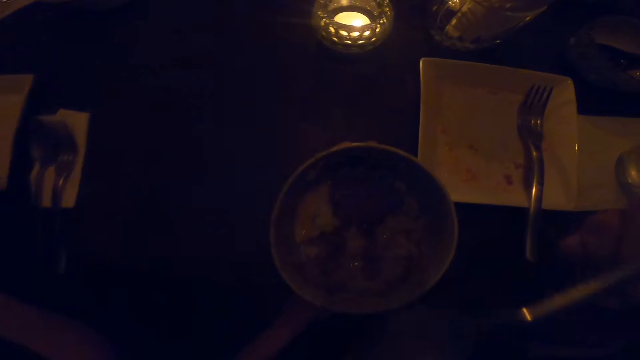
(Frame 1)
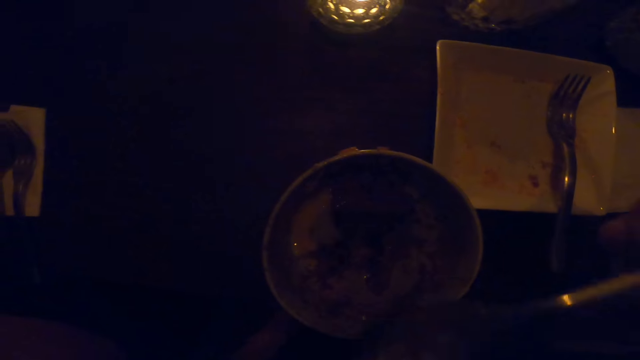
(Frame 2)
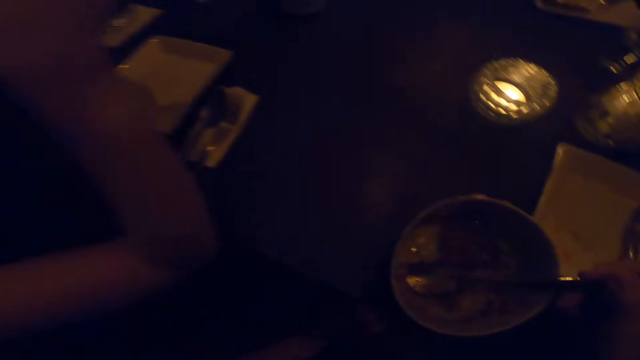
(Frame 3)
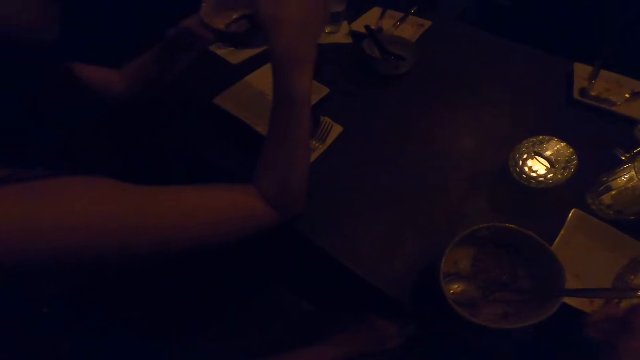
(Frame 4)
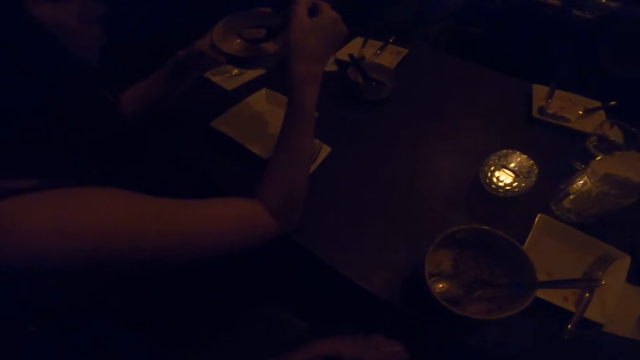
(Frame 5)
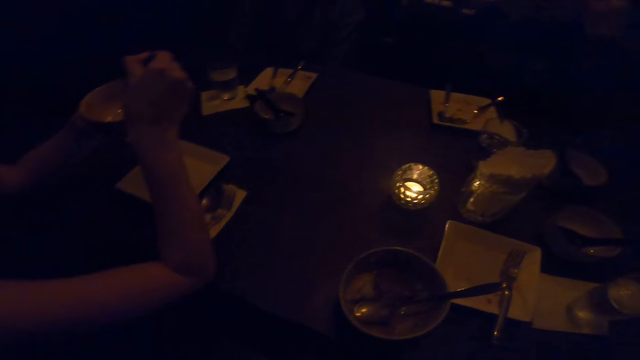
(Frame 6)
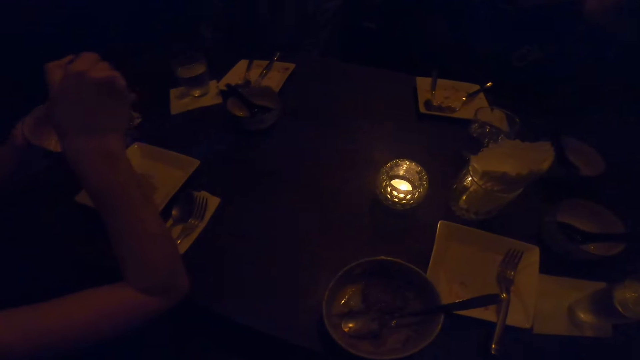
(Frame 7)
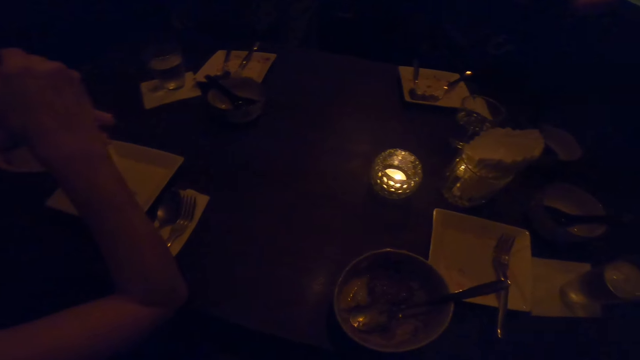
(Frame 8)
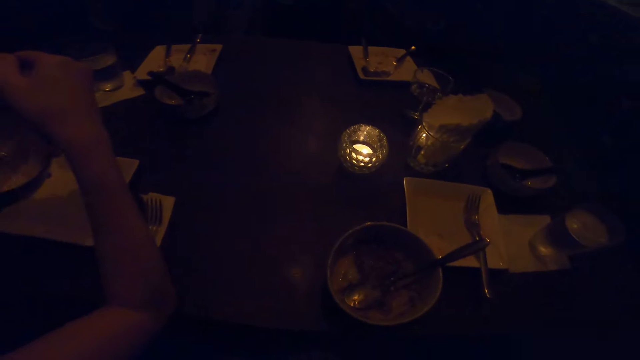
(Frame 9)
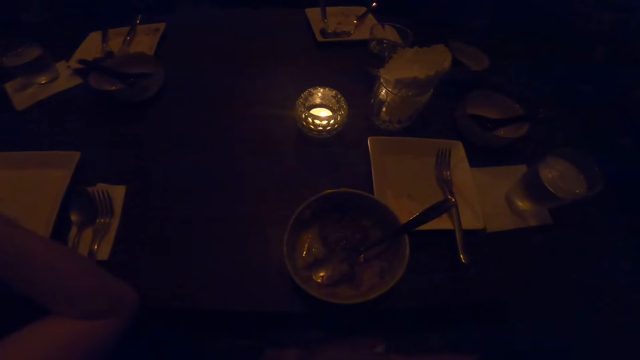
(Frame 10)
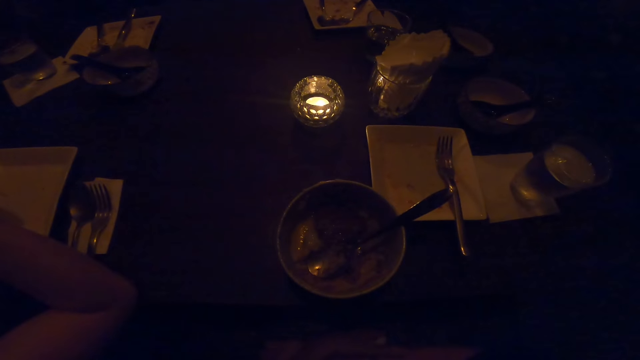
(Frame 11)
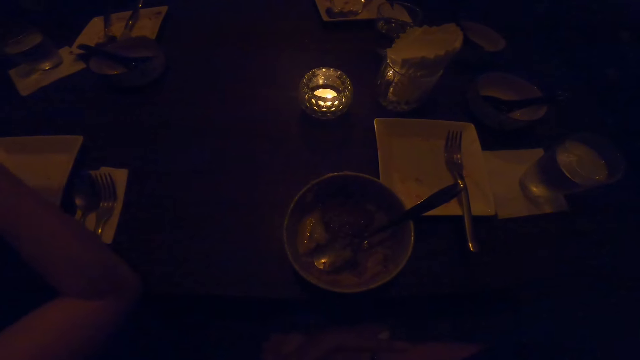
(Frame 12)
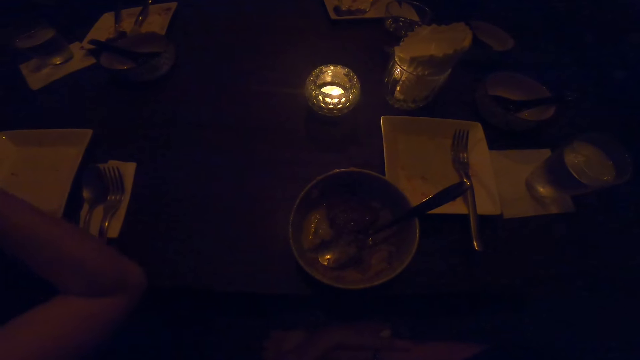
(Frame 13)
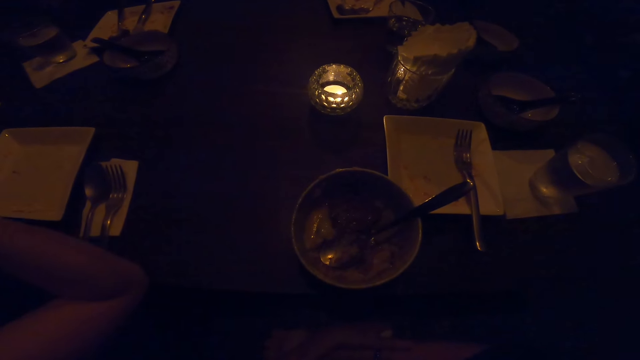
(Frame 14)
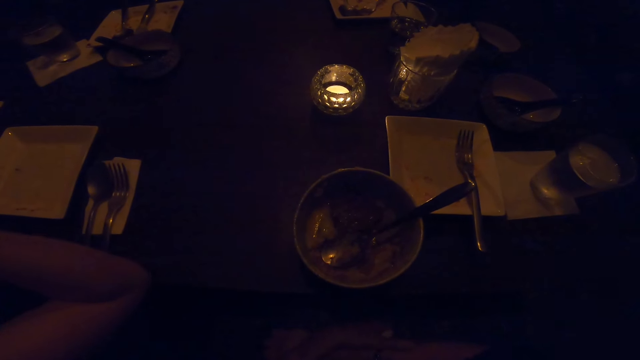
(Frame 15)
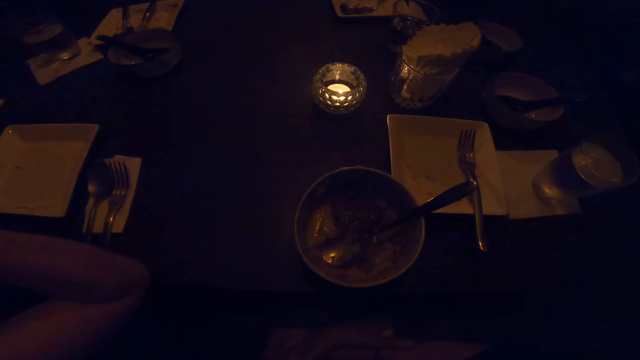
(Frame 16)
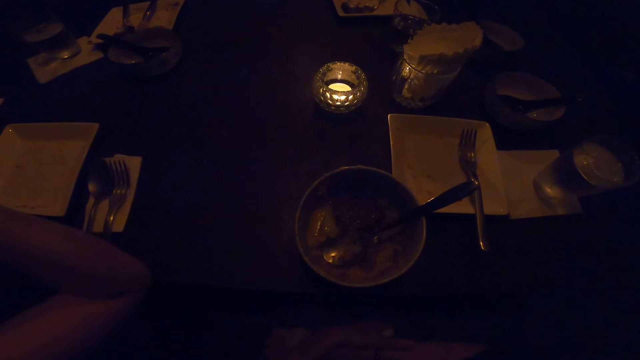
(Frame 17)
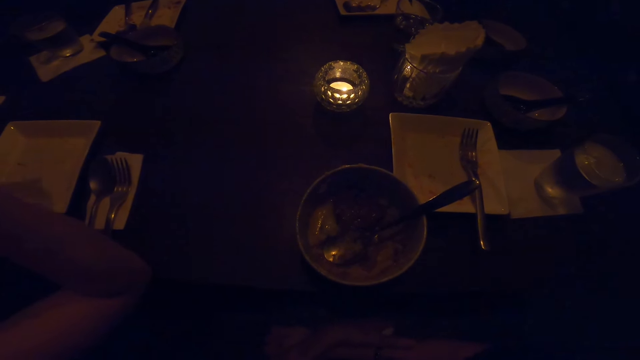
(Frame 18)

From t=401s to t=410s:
The camera wearer eats the food. They put down the spoon. A man takes the food. The camera wearer stops eating from the bowl on the table. The man eats the food.

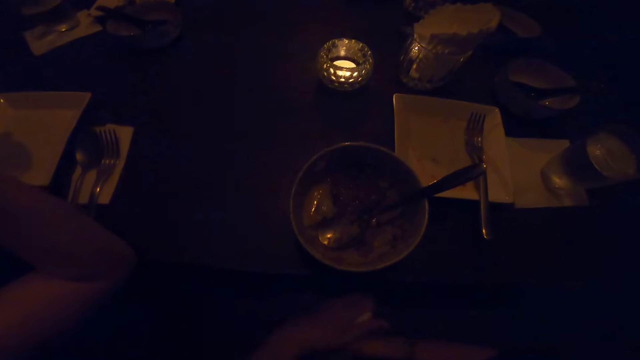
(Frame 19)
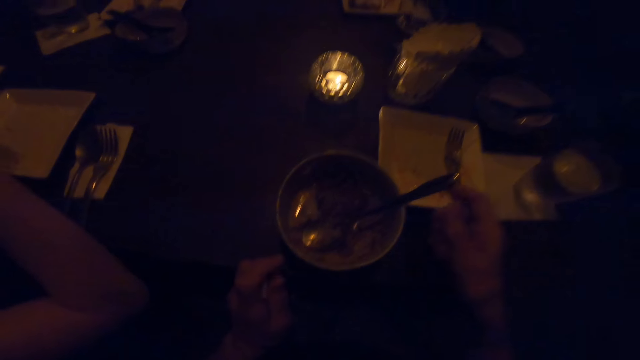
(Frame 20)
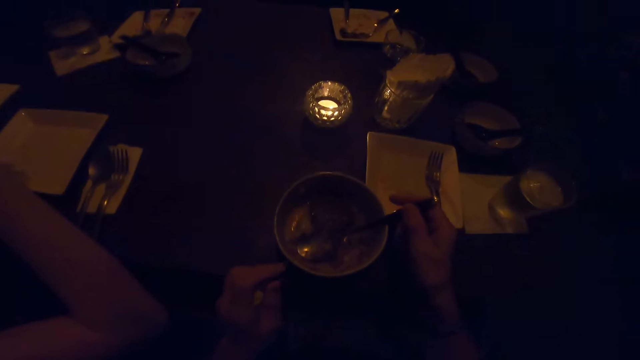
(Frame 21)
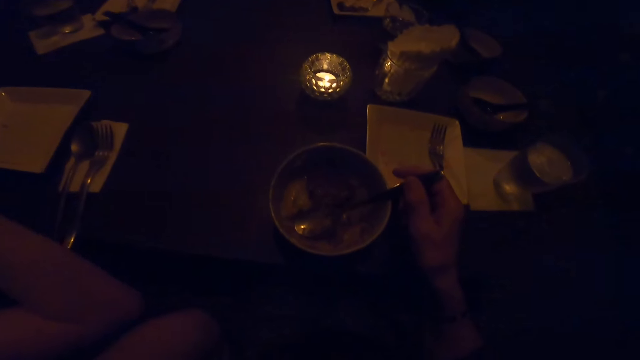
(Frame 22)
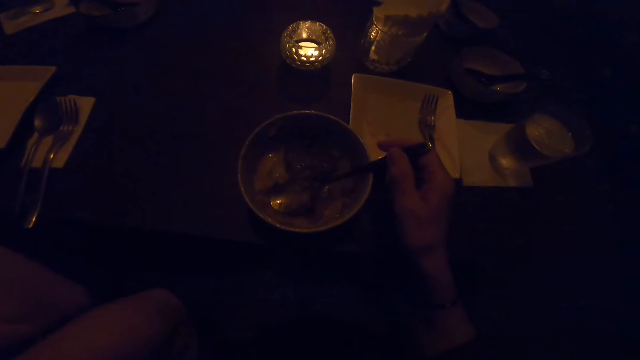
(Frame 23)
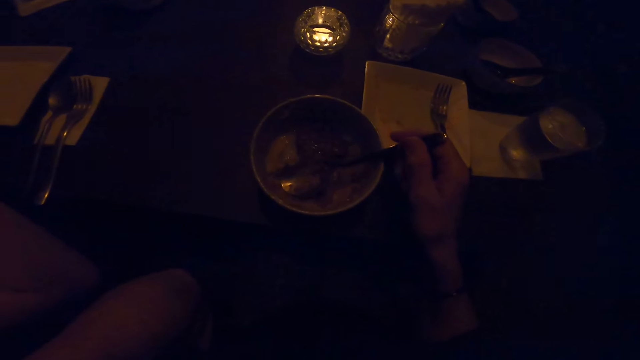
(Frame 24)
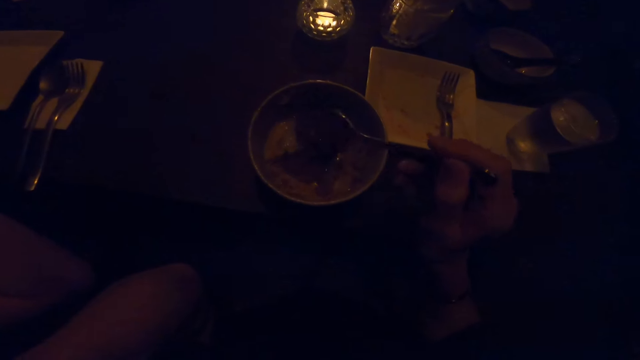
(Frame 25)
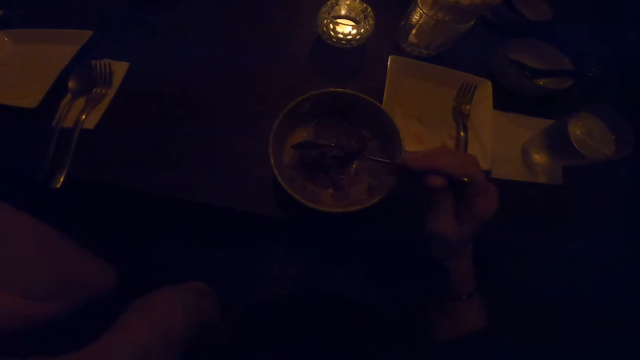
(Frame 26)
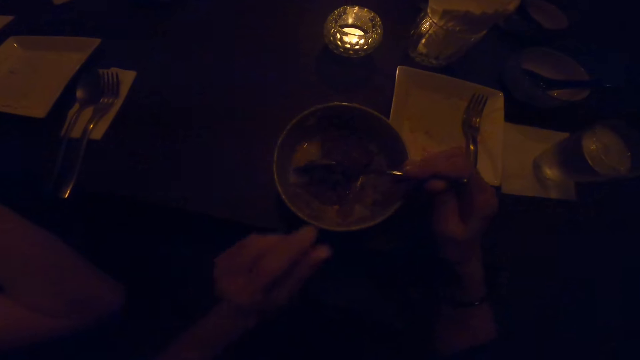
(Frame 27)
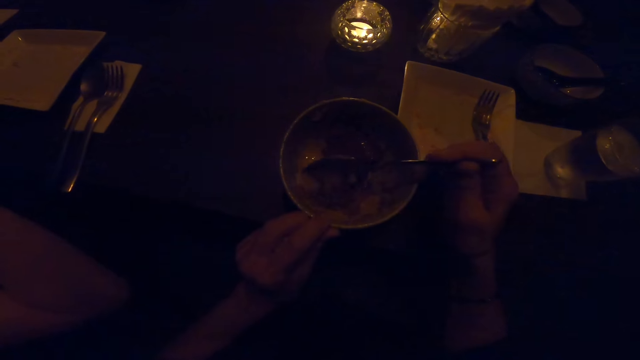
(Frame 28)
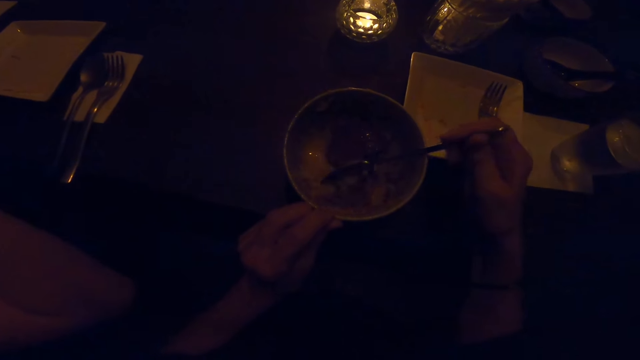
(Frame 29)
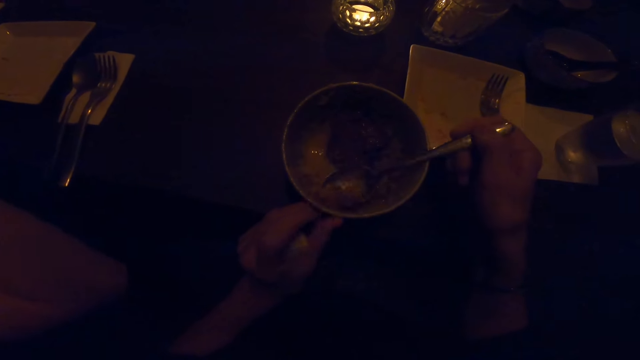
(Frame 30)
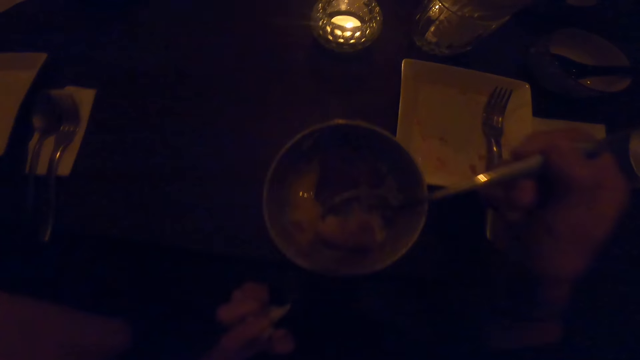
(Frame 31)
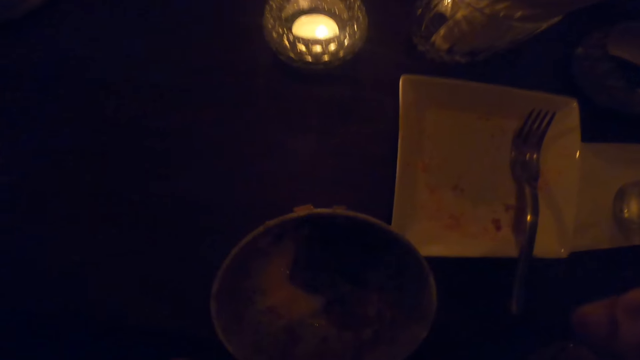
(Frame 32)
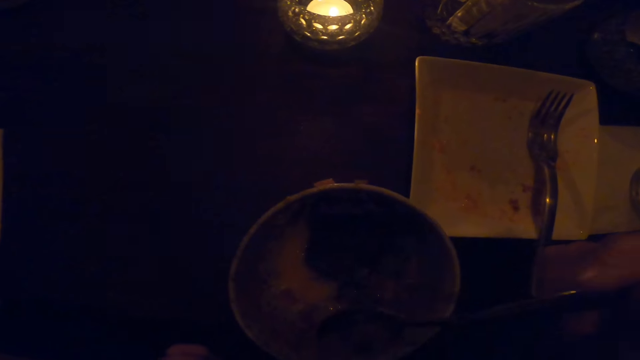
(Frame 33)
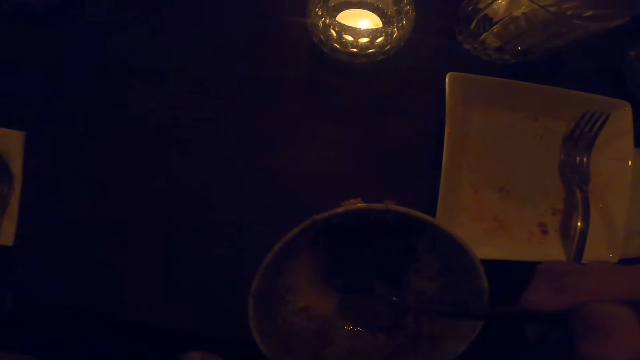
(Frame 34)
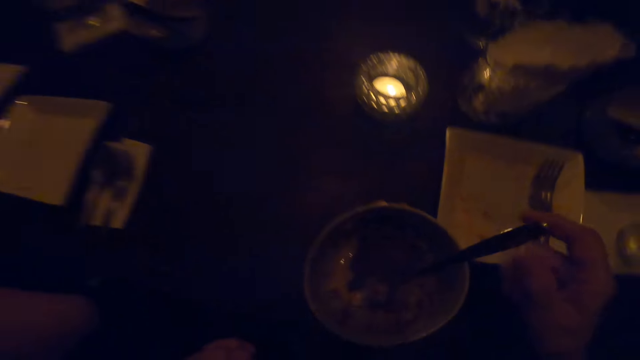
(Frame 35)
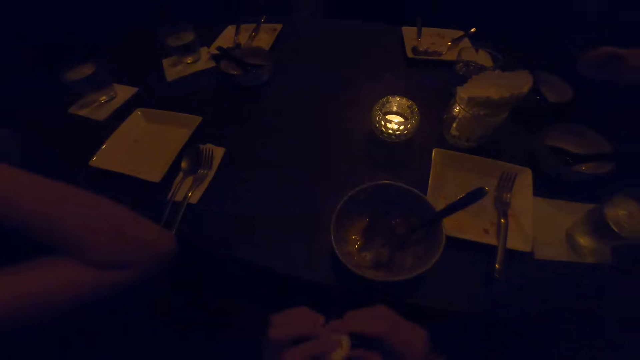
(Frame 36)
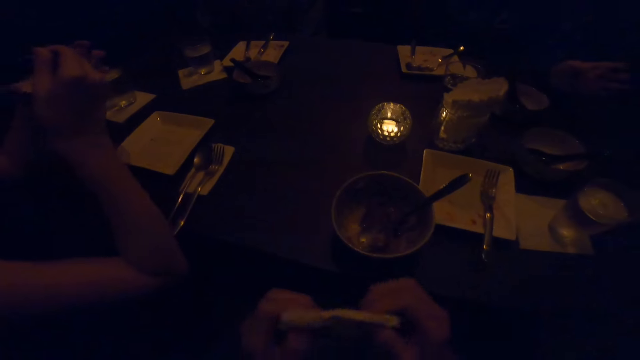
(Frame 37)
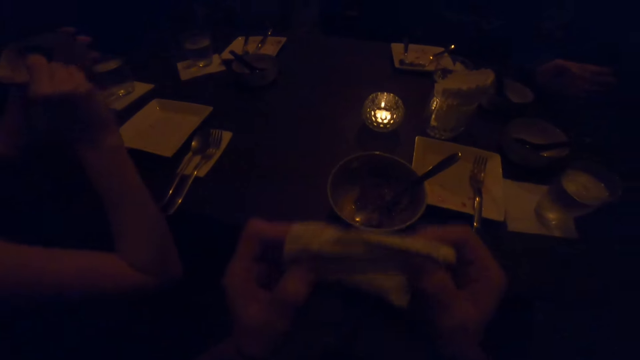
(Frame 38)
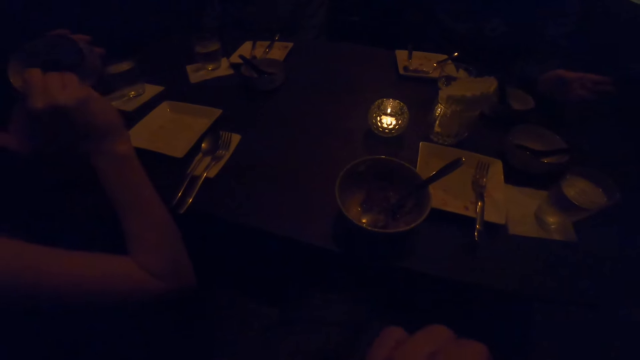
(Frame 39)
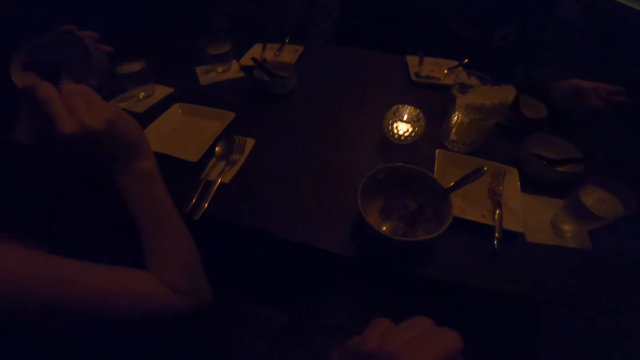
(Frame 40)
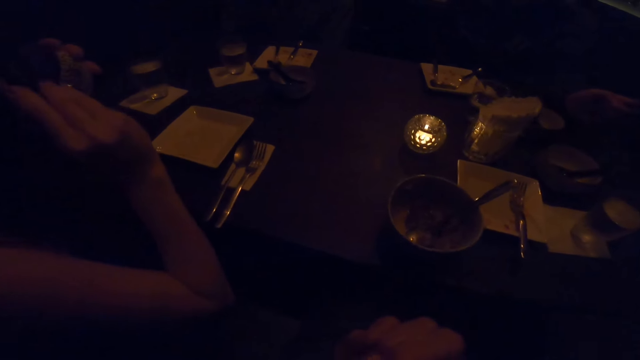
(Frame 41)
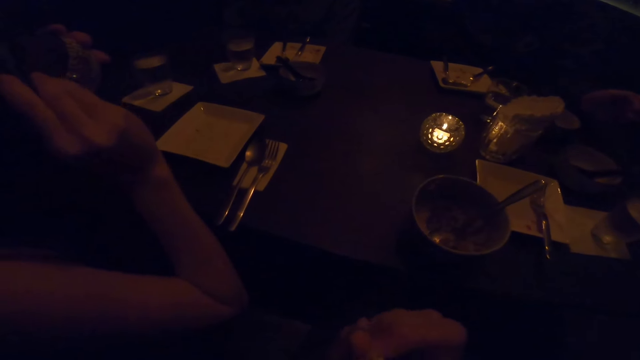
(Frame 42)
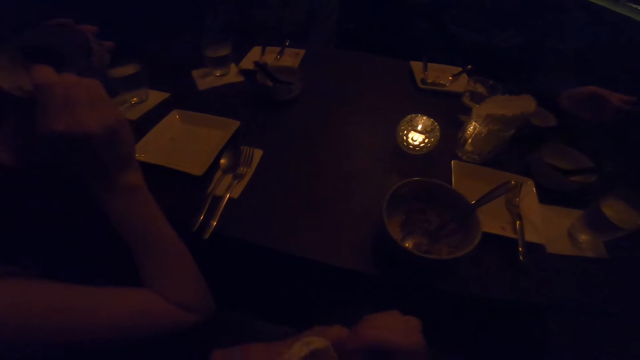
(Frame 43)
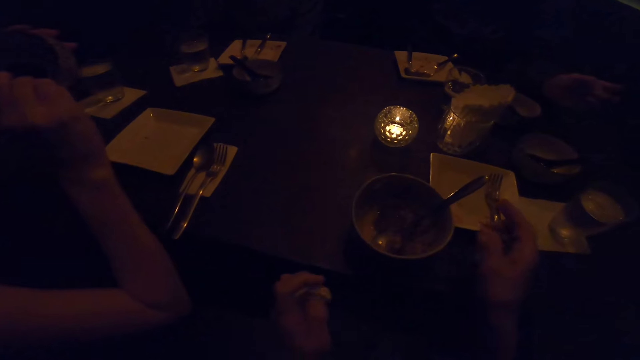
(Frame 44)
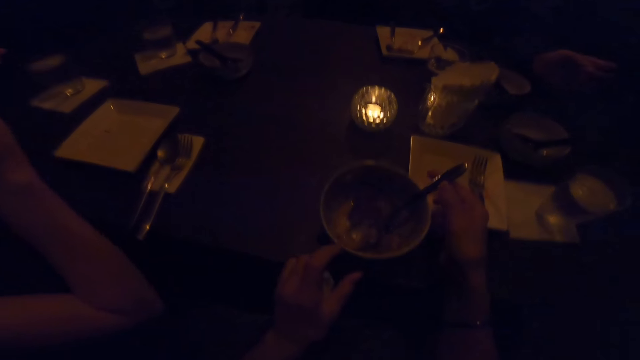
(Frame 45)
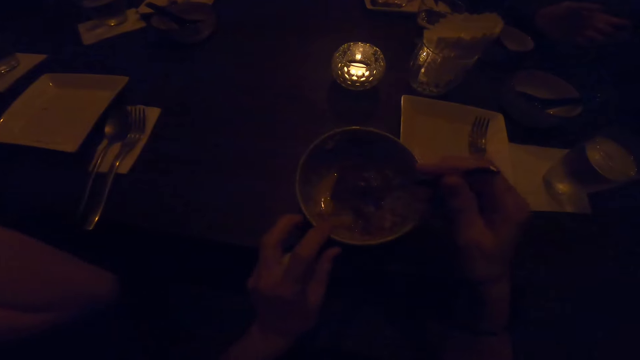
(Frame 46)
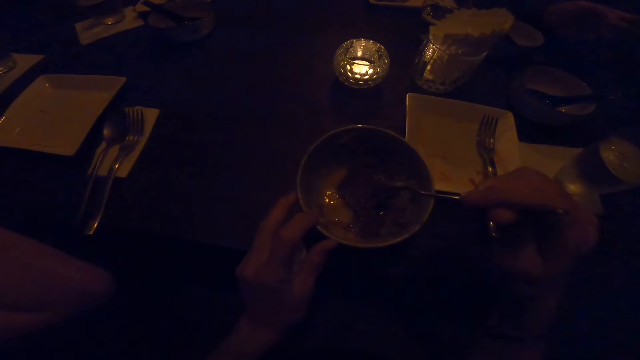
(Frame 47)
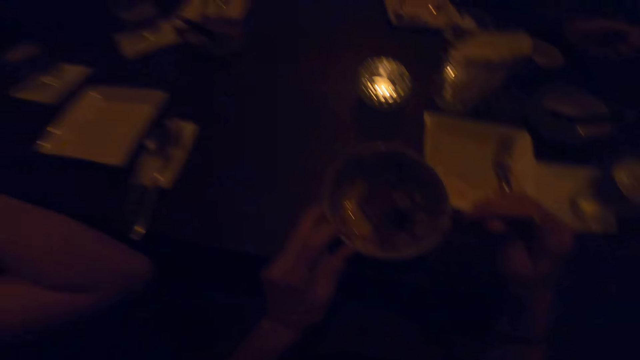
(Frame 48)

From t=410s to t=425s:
The camera wearer holds the bowl on the table with his left hand. He takes the spoon. He removes his left hand from the bowl on the table. He touches the plate. He holds the bowl on the table with his left hand. He eats from the bowl on the table with the spoon in his right hand. He takes the food. He puts down the spoon. He stops eating from the bowl on the table. He picks up a towel from the table with both hands. He cleans his mouth with the towel in both hands. He drops the towel in both hands on the table. He takes the spoon. He holds the bowl on the table with his left hand.
